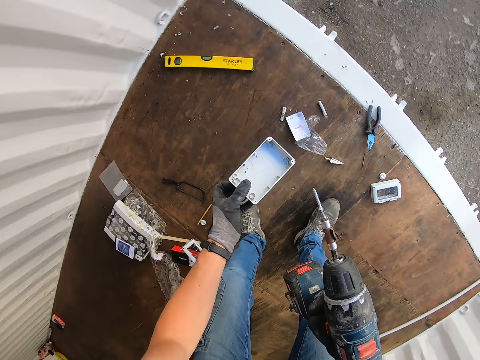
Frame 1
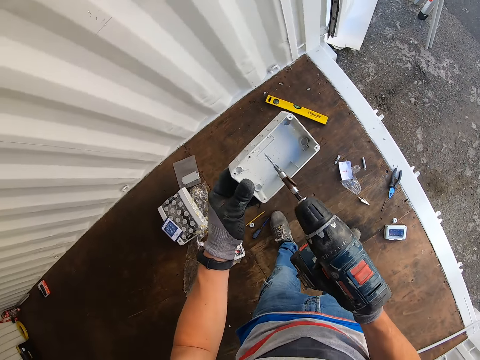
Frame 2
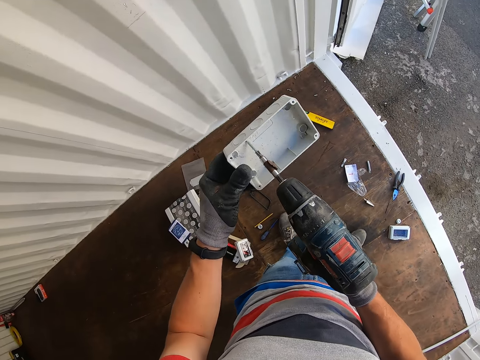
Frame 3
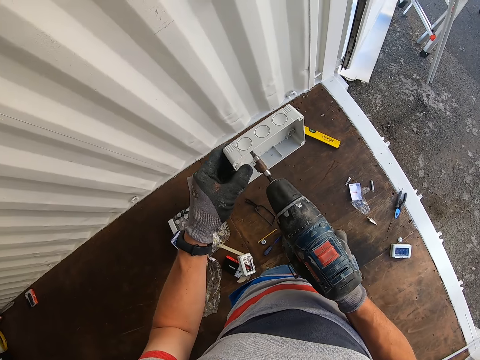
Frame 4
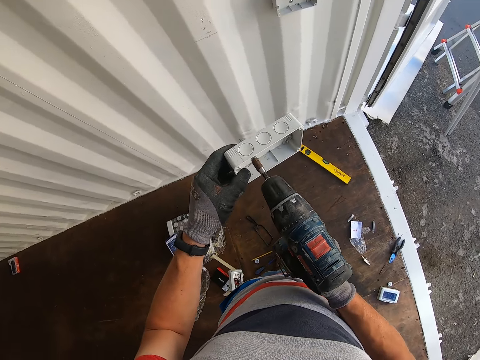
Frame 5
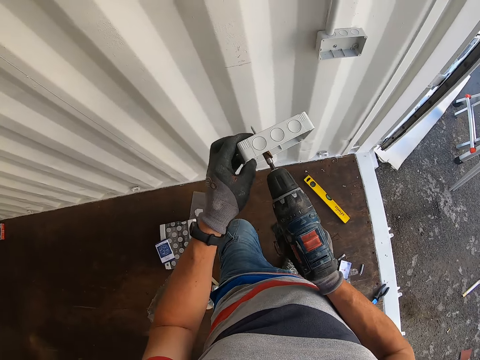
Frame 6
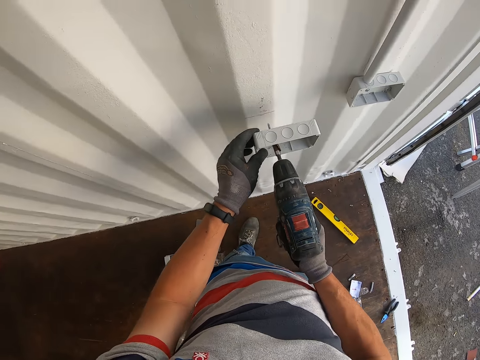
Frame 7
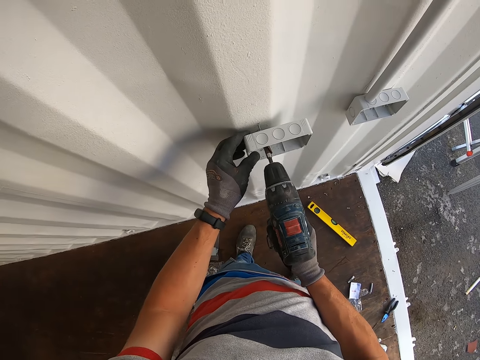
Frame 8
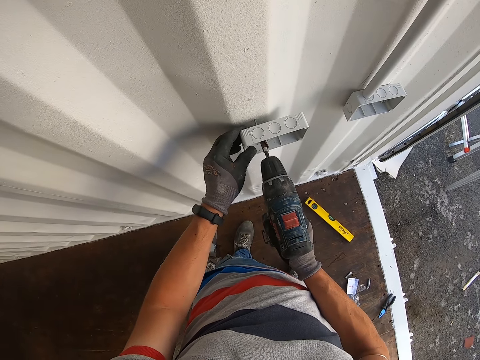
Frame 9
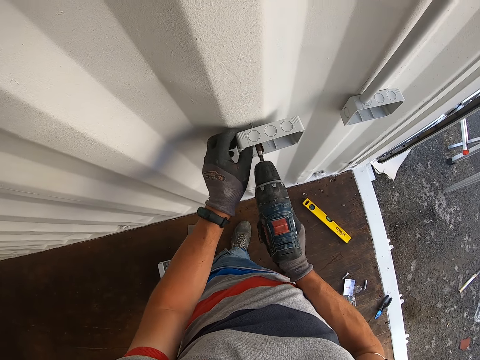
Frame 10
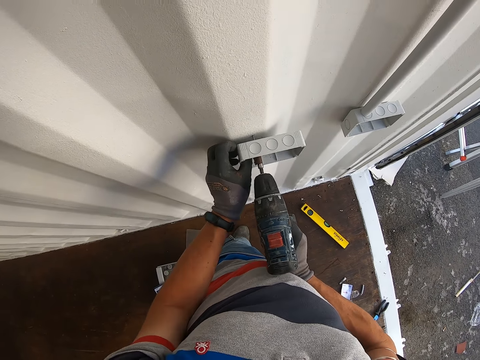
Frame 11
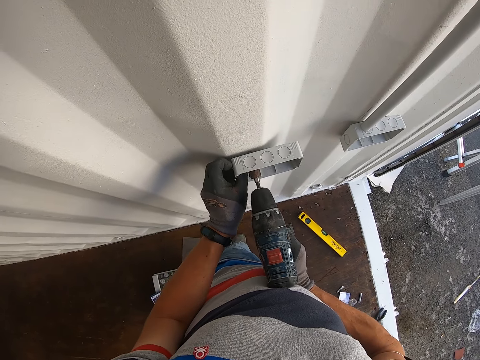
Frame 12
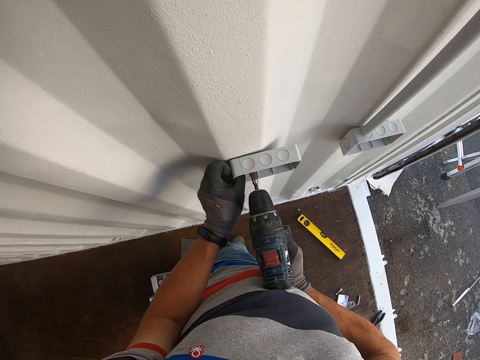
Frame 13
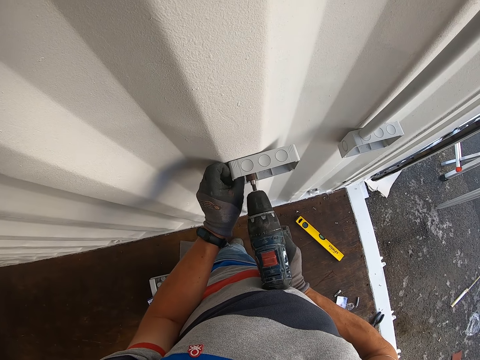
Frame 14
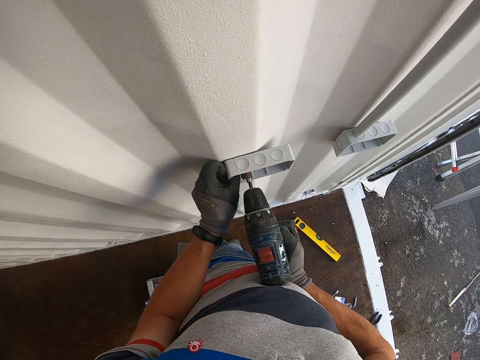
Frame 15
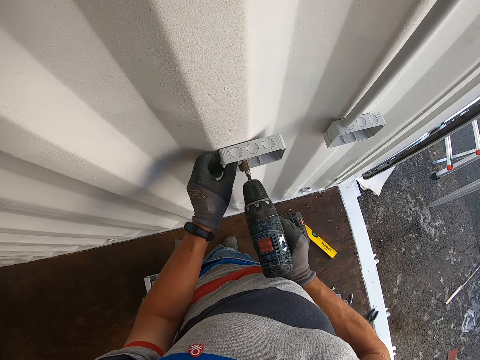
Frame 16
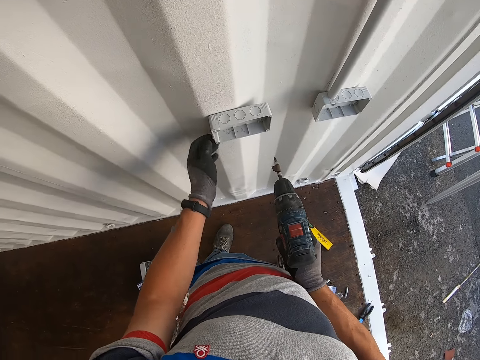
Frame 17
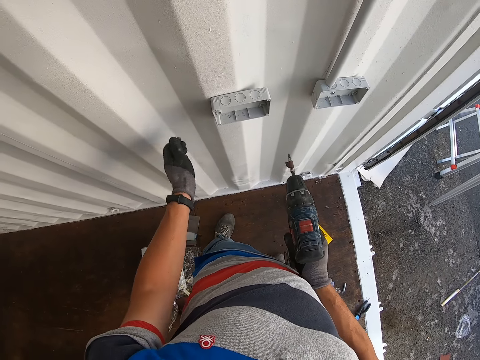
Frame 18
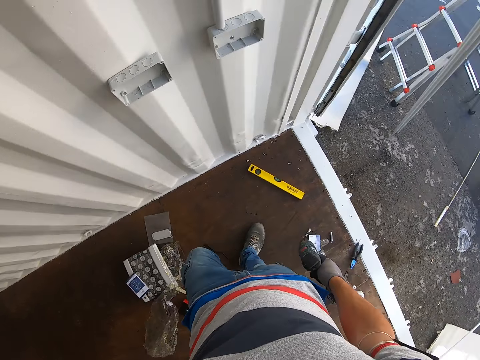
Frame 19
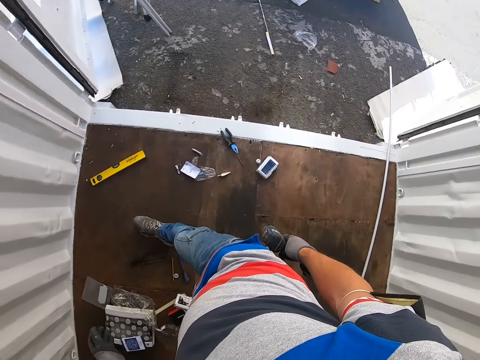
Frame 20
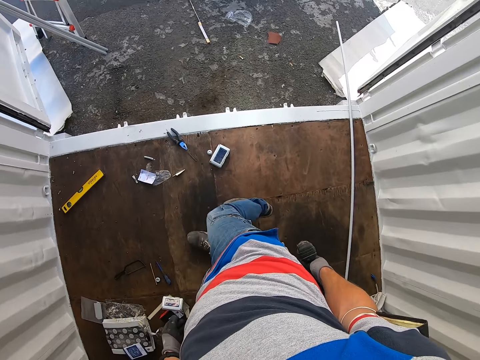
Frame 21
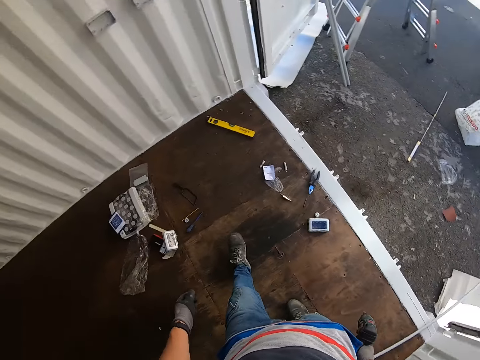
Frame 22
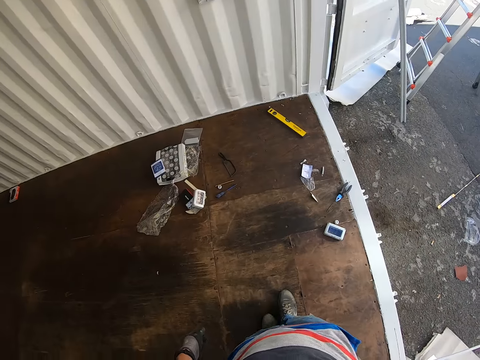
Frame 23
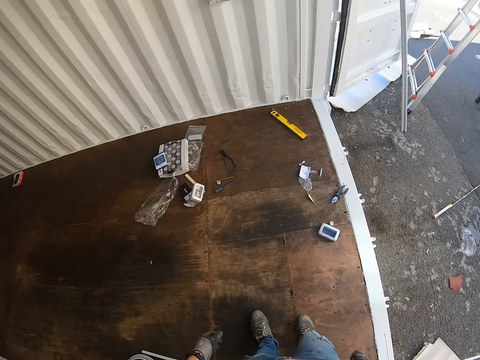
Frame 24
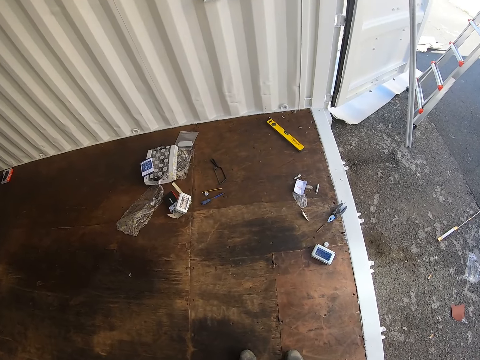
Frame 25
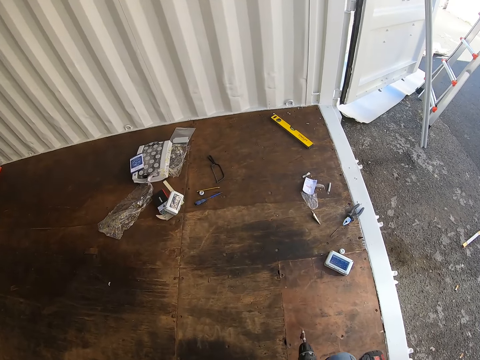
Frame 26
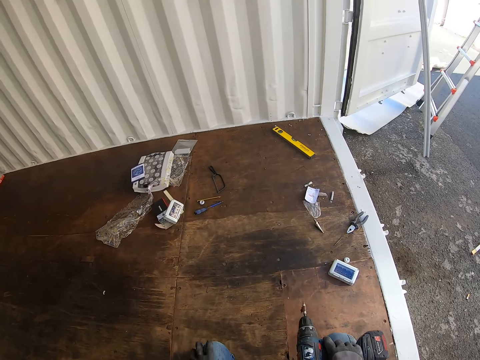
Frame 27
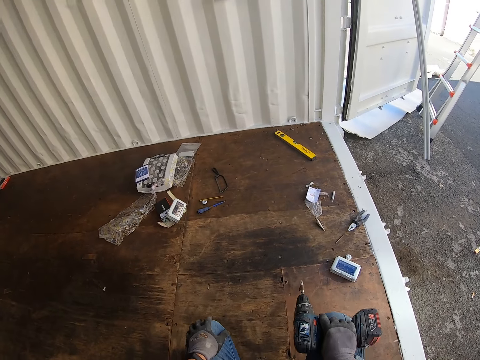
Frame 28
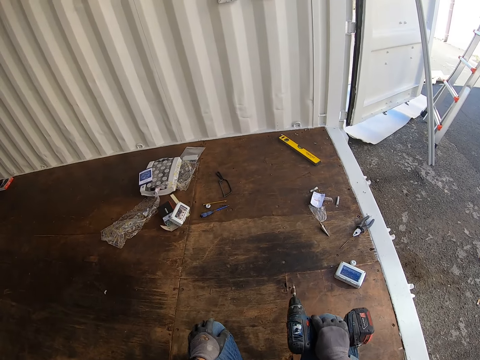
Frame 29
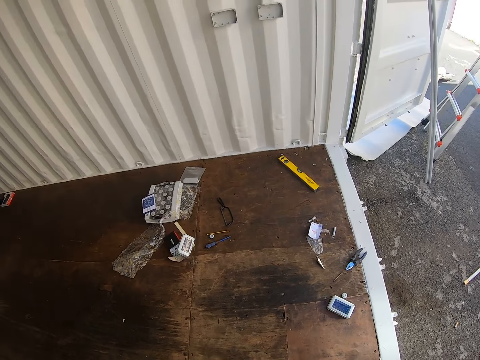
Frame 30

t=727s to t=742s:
The camera wearer picks up the socket box. They make a hole in the plastic with a drill machine. They fix the nut on the socket box. They fix the socket box on the wall. They move back in the room.

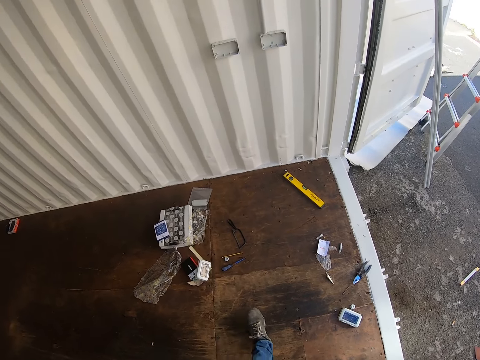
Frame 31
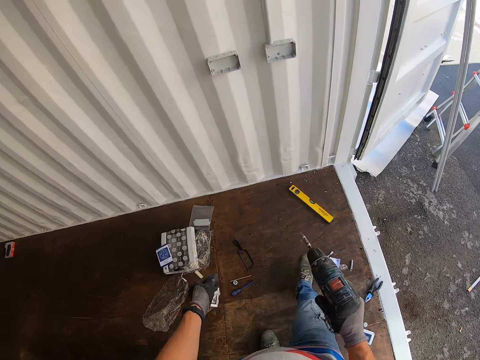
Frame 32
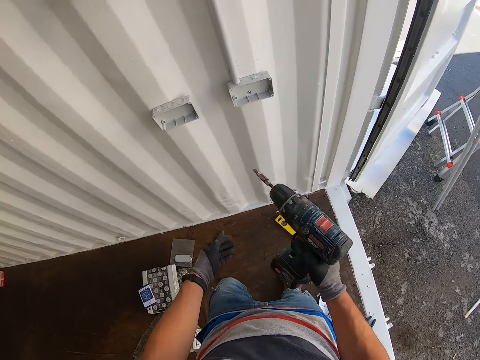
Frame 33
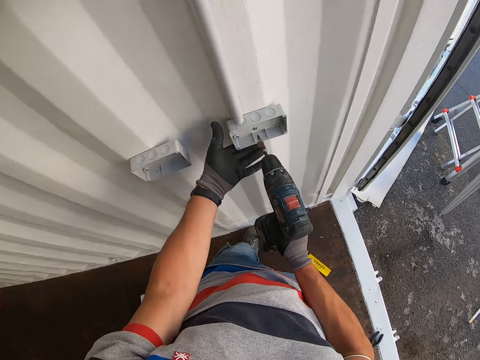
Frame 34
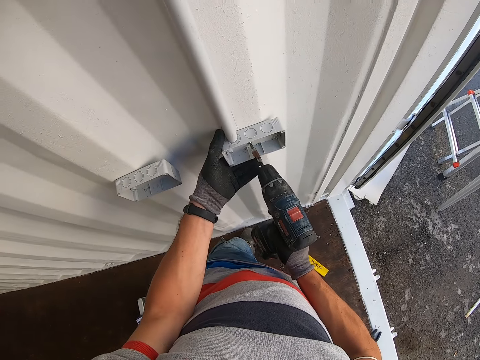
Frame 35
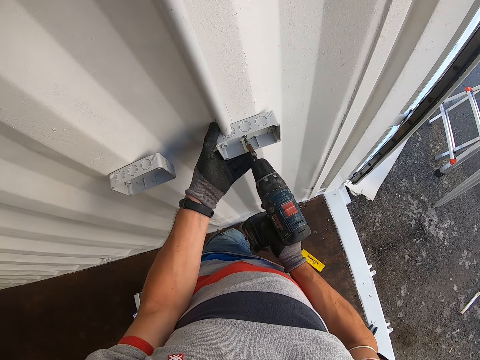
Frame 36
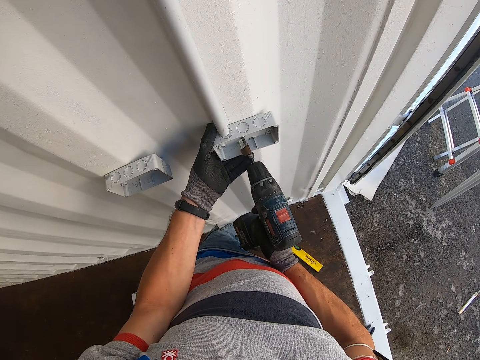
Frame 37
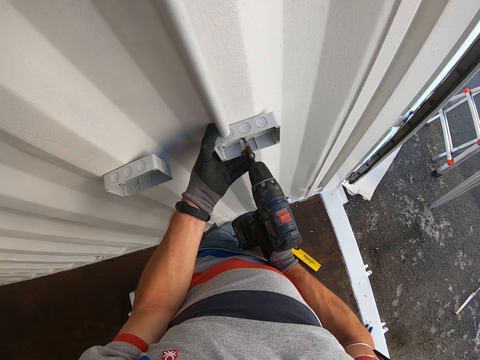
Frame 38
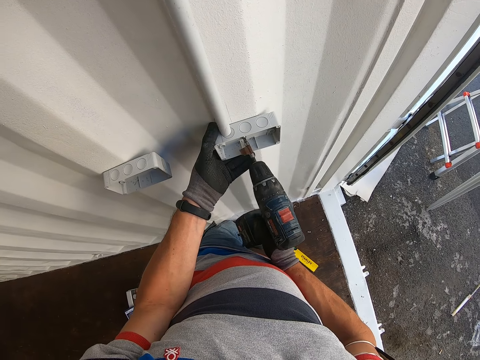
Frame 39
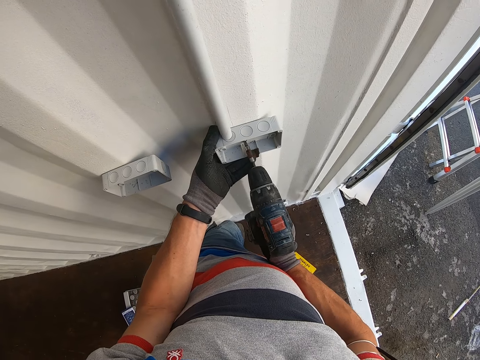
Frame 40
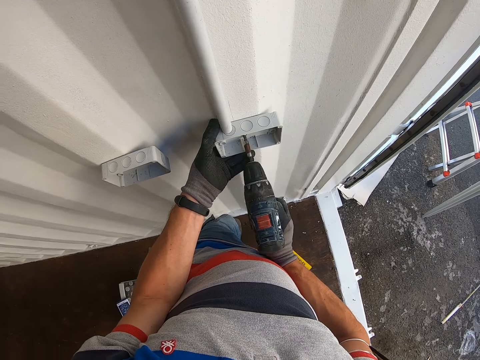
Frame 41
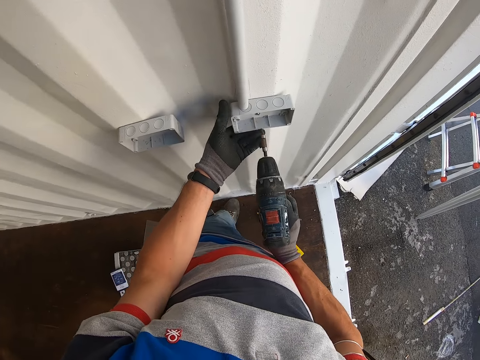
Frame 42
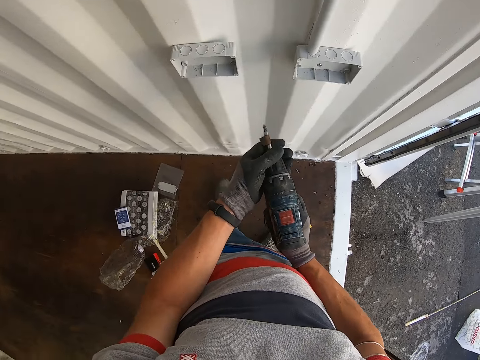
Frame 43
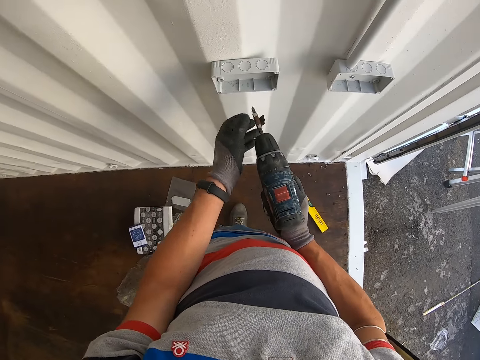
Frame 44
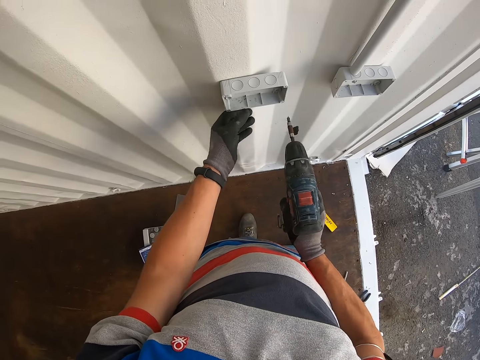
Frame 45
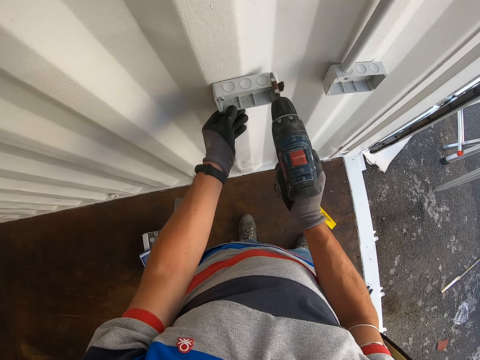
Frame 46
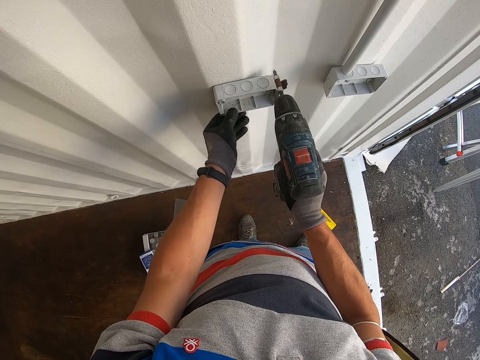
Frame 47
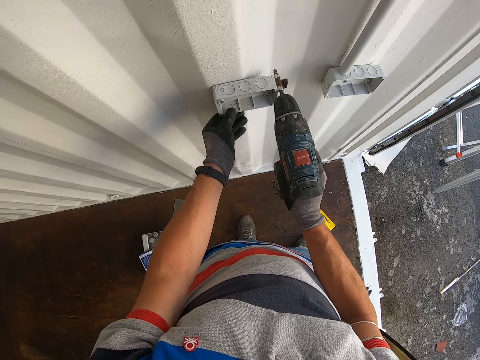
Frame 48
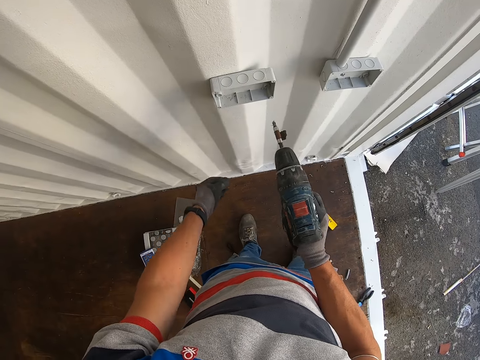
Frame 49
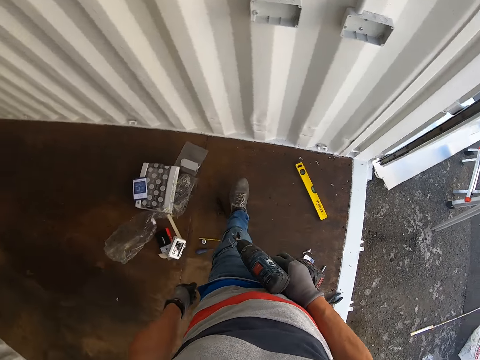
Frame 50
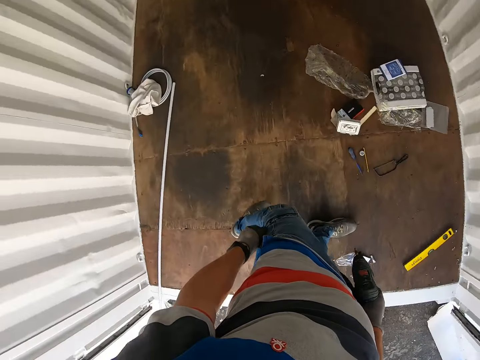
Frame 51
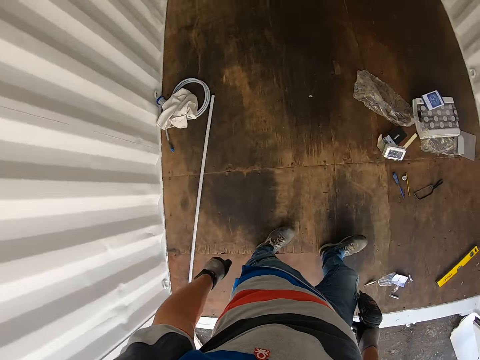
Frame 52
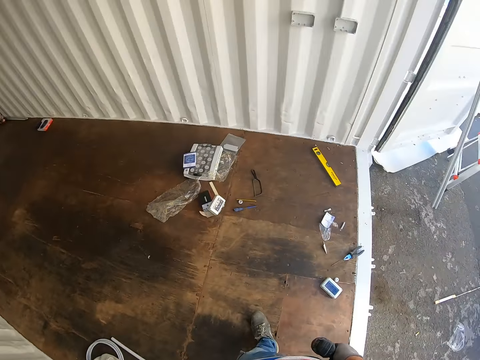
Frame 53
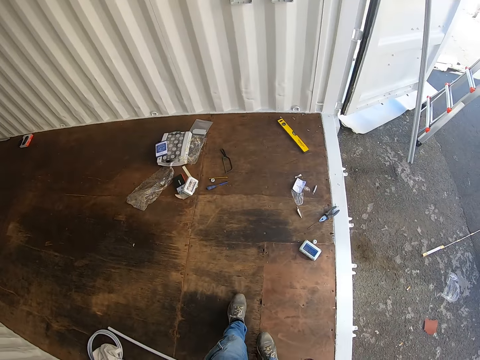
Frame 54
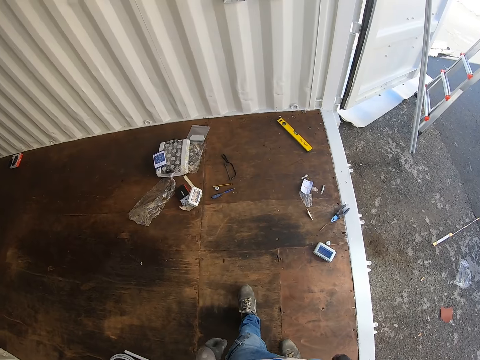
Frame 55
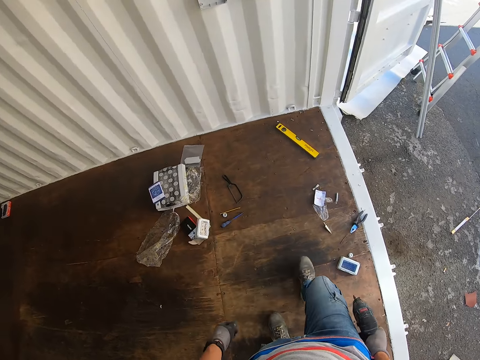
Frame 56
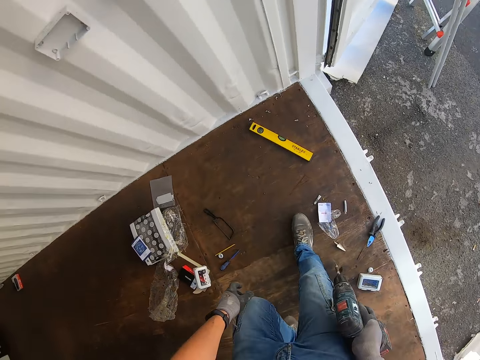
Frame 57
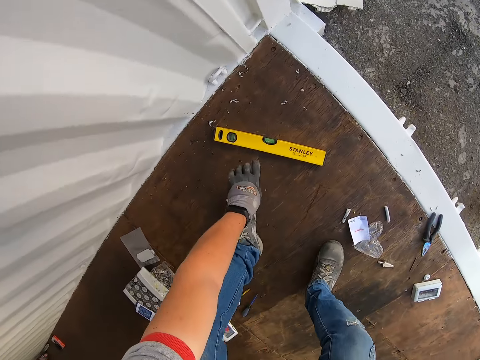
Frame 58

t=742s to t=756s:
The camera wearer tightens the socket on the wall. They move back in the room.
